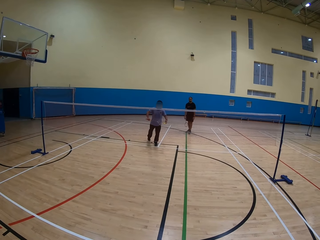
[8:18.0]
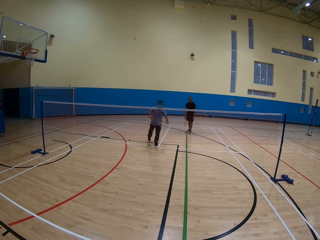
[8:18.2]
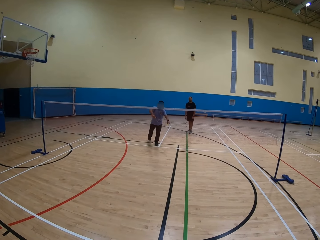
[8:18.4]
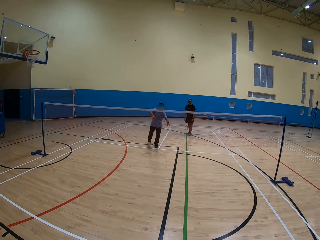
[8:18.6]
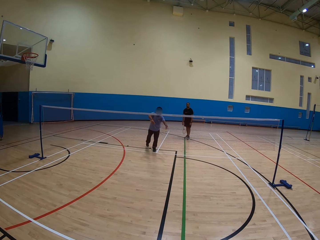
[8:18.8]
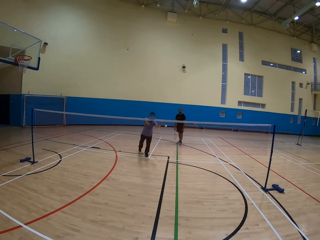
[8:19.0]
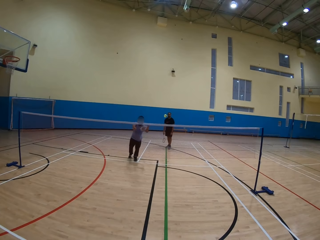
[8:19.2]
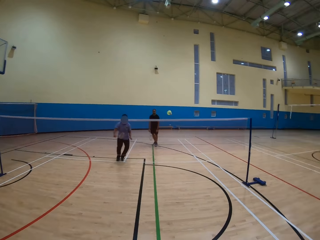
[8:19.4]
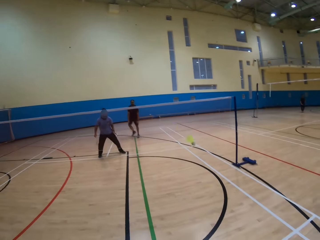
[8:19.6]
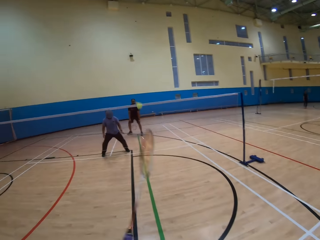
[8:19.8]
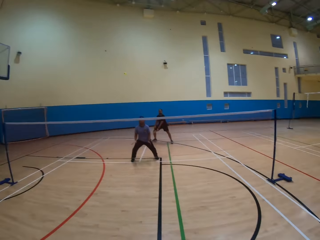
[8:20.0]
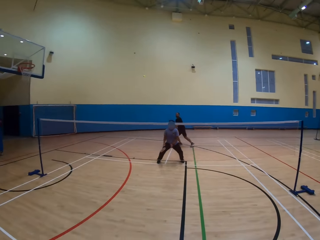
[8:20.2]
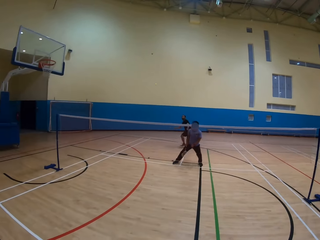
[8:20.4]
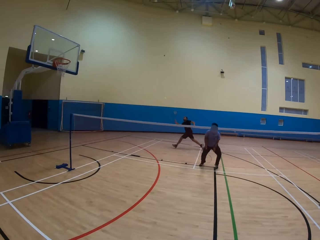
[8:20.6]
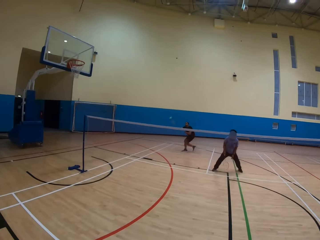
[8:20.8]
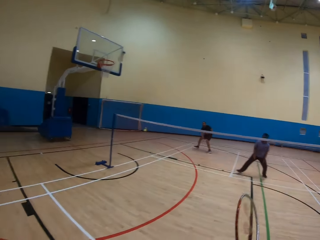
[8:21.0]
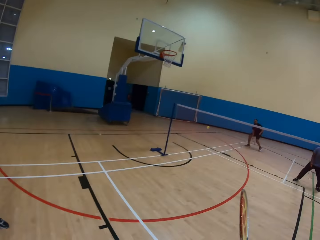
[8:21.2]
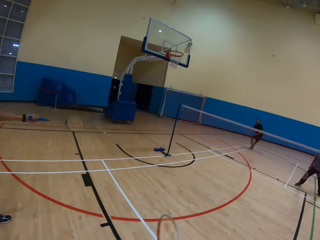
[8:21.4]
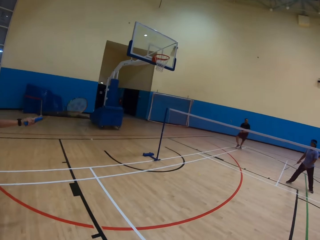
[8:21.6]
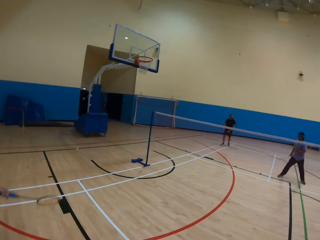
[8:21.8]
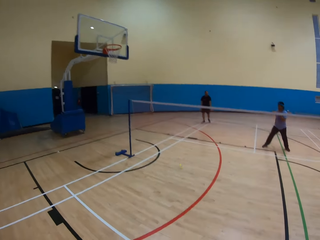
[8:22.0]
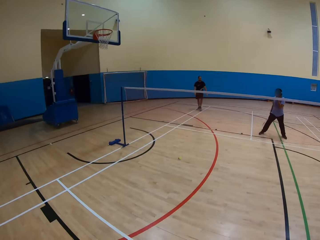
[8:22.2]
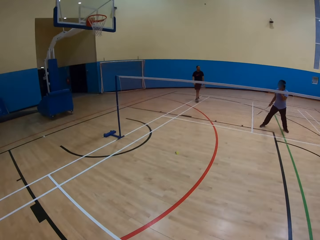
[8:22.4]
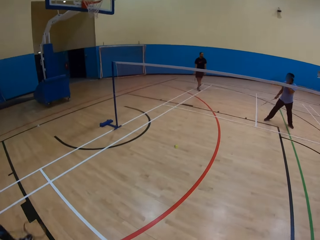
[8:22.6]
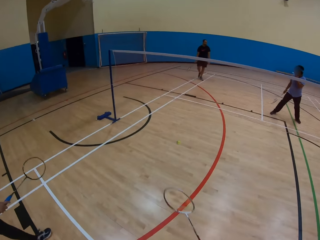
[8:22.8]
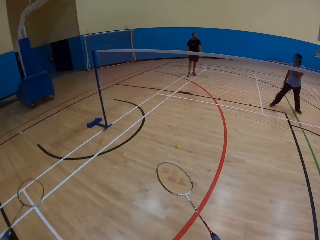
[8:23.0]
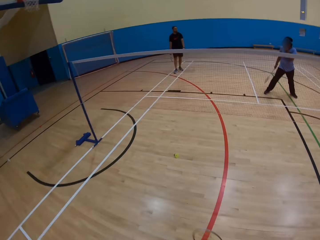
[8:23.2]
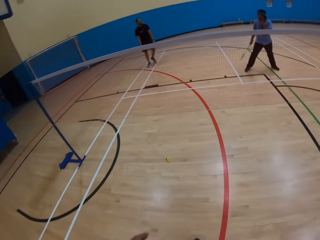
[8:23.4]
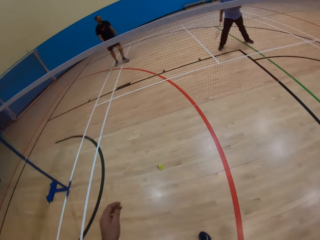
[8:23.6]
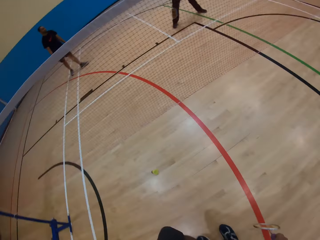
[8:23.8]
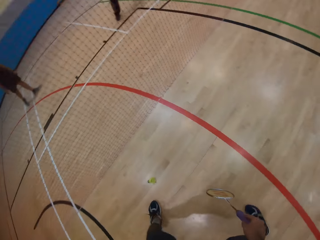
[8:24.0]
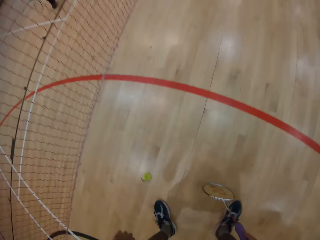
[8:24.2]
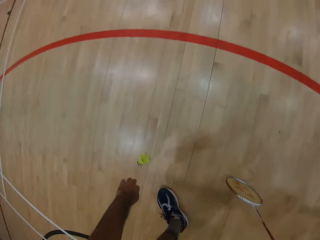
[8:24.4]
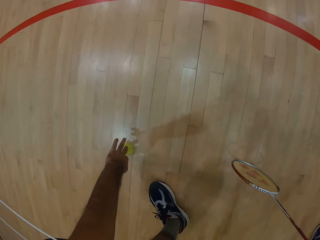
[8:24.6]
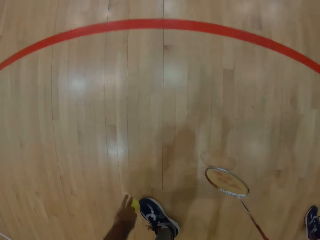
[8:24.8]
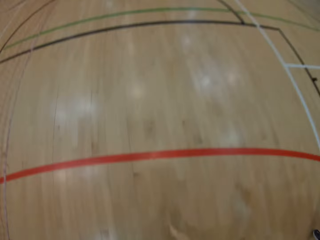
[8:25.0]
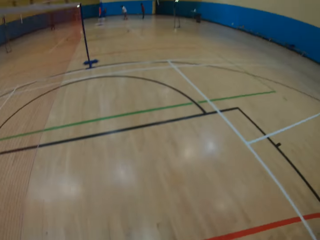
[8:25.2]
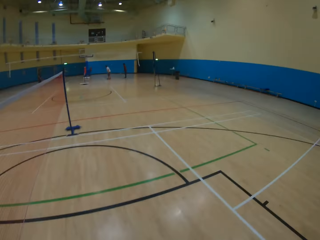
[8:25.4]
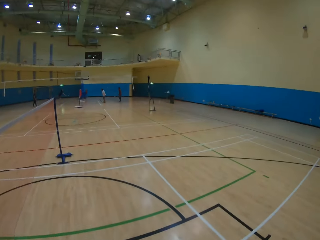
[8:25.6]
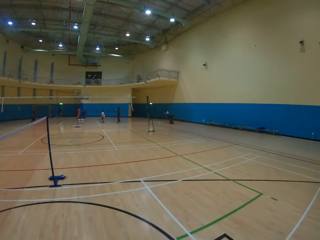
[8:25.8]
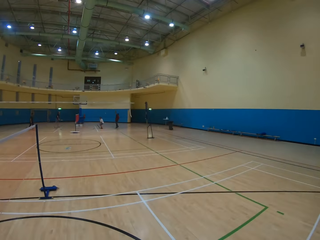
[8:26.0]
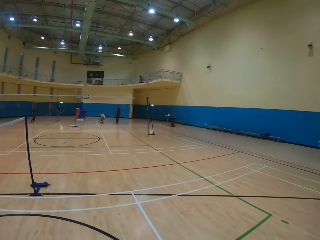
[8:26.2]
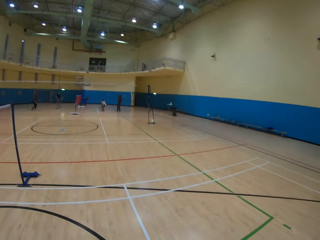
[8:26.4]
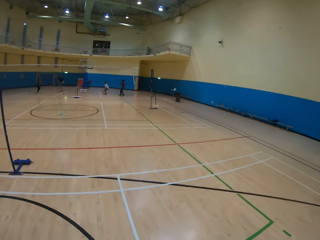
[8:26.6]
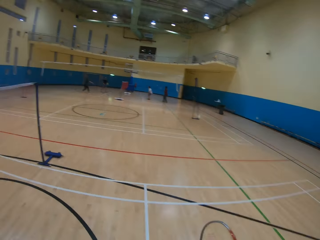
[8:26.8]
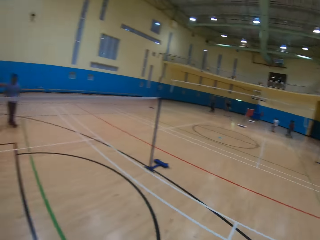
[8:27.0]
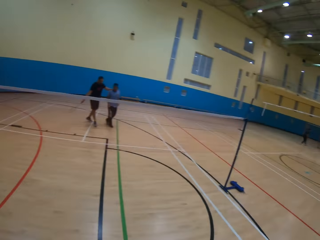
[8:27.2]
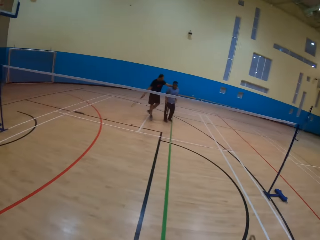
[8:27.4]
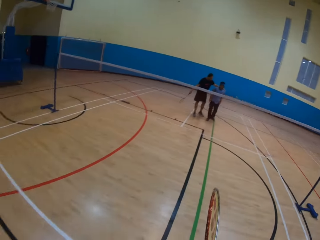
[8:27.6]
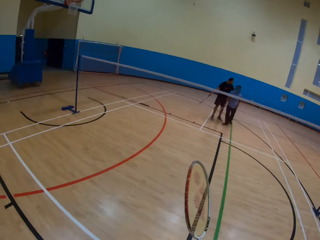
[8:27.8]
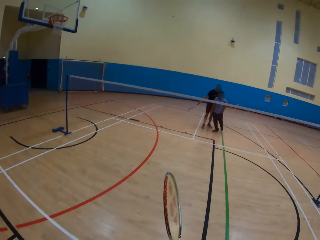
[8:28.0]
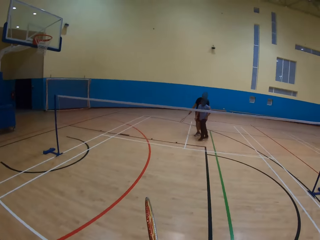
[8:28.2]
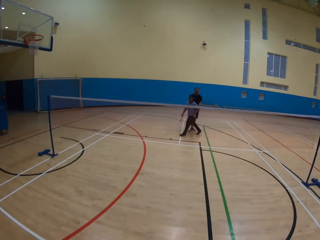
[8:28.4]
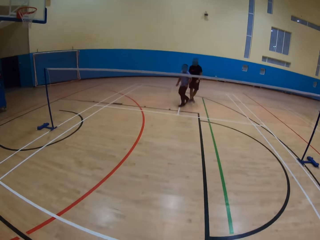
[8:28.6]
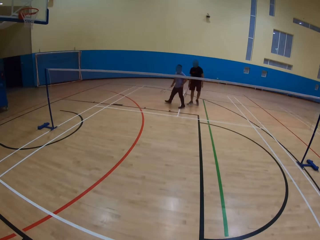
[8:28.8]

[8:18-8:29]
A man throws the ball. The camera wearer plays badminton. They pick up the shuttlecock.

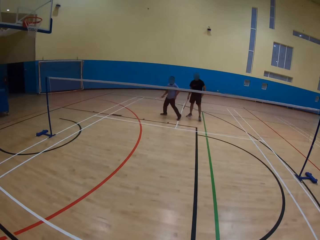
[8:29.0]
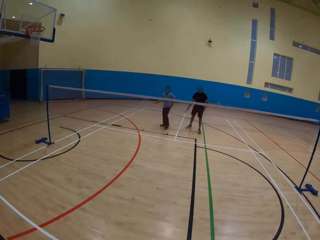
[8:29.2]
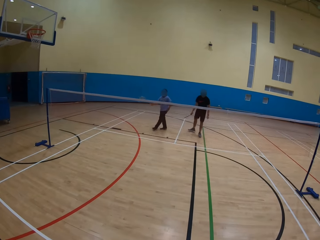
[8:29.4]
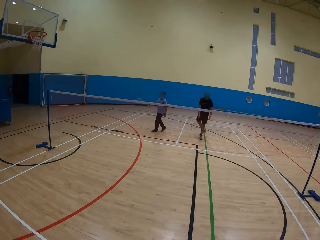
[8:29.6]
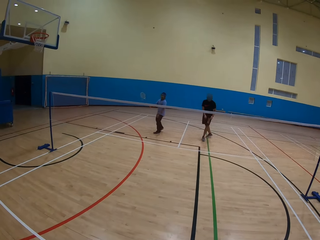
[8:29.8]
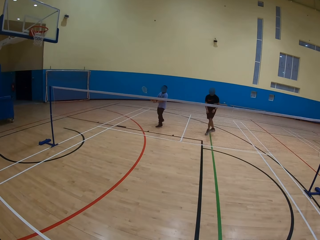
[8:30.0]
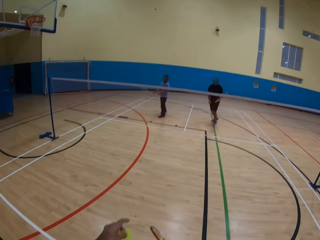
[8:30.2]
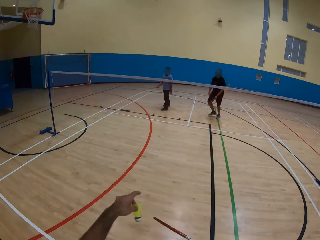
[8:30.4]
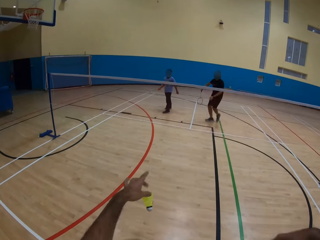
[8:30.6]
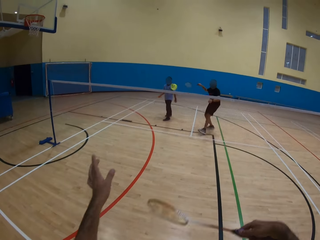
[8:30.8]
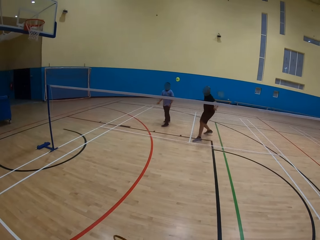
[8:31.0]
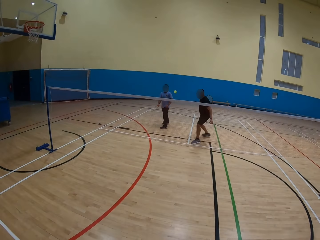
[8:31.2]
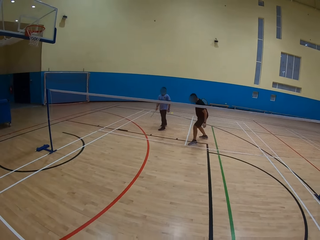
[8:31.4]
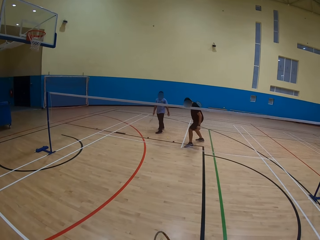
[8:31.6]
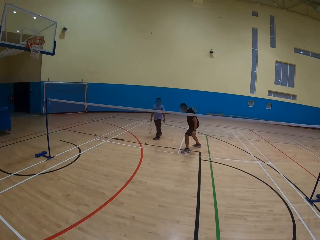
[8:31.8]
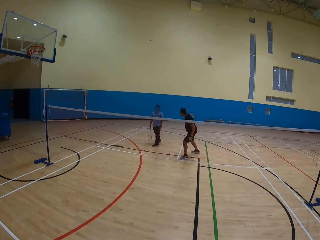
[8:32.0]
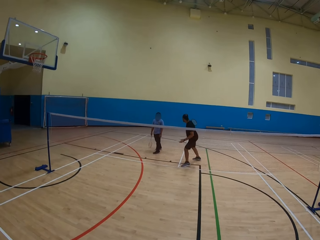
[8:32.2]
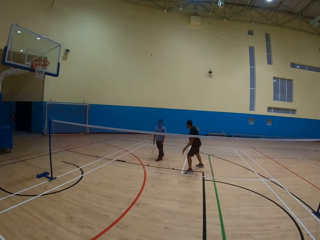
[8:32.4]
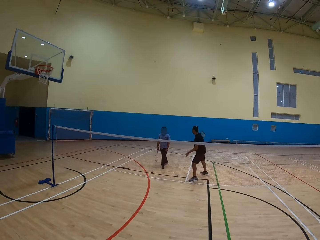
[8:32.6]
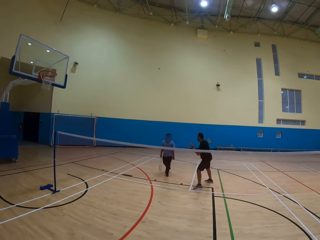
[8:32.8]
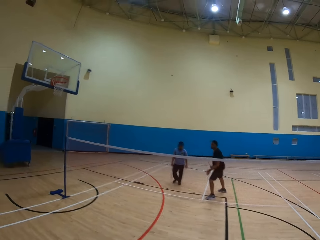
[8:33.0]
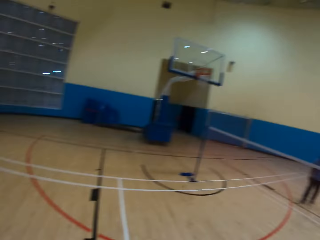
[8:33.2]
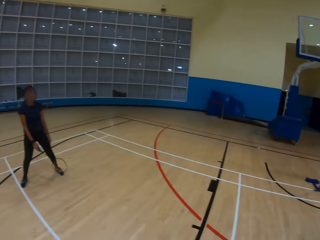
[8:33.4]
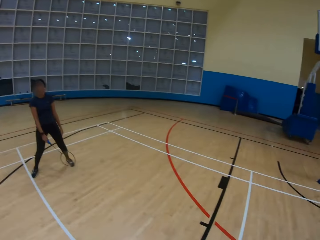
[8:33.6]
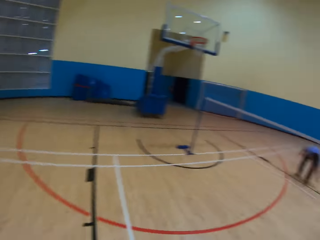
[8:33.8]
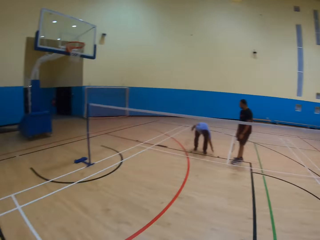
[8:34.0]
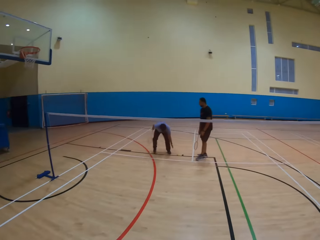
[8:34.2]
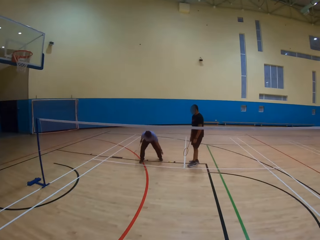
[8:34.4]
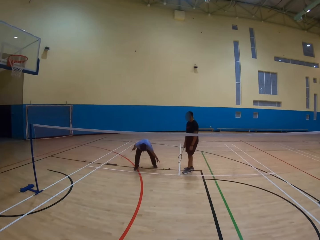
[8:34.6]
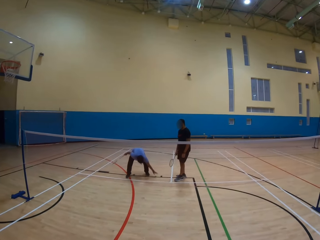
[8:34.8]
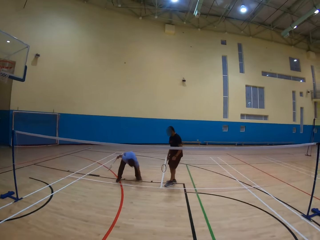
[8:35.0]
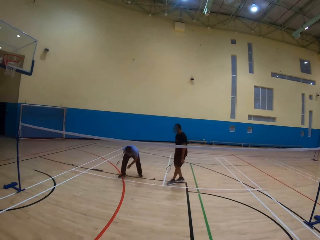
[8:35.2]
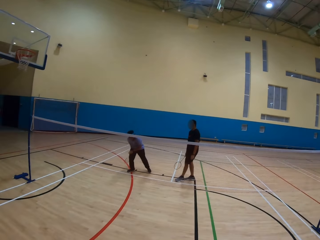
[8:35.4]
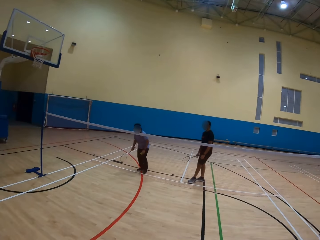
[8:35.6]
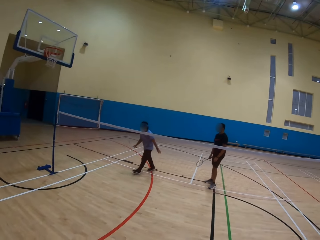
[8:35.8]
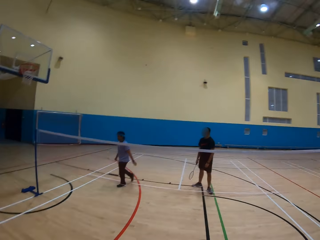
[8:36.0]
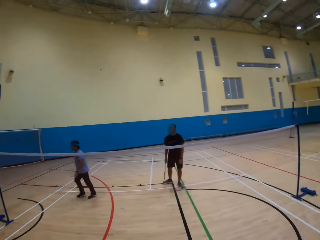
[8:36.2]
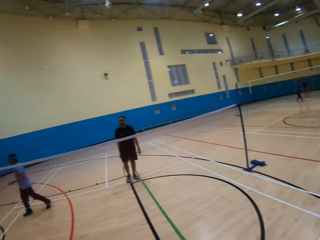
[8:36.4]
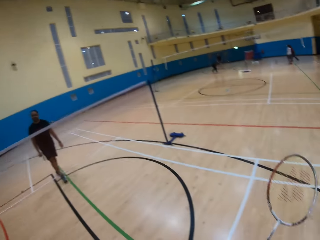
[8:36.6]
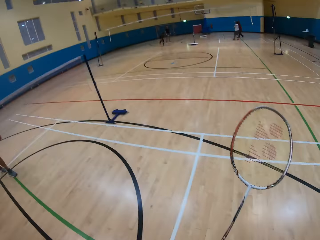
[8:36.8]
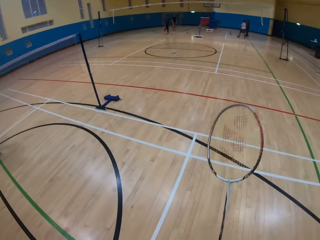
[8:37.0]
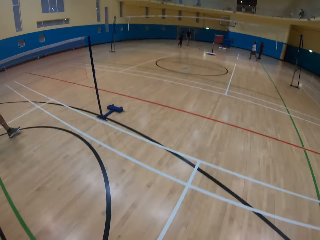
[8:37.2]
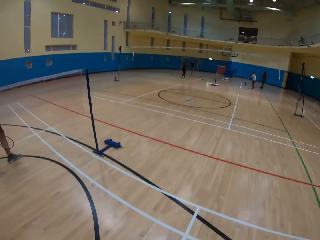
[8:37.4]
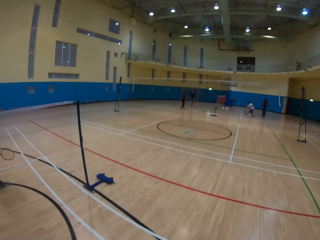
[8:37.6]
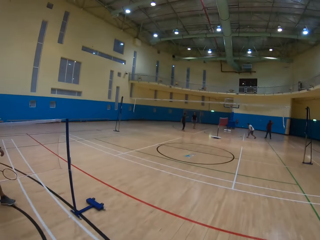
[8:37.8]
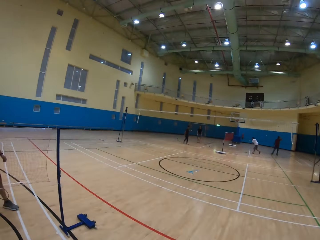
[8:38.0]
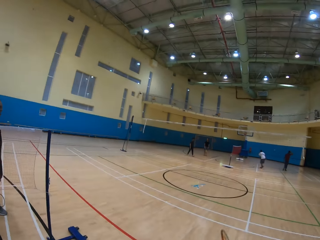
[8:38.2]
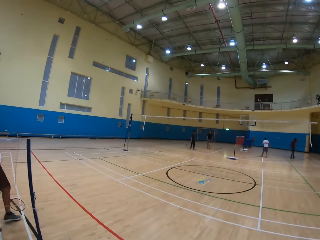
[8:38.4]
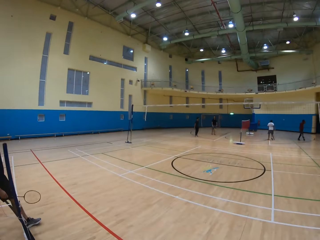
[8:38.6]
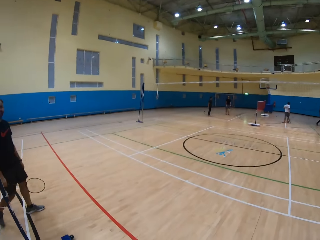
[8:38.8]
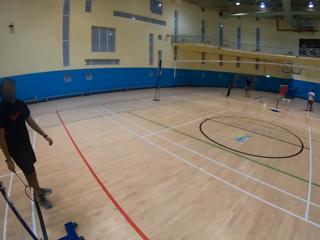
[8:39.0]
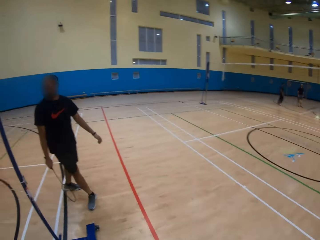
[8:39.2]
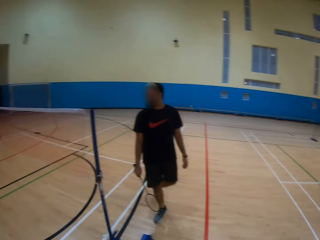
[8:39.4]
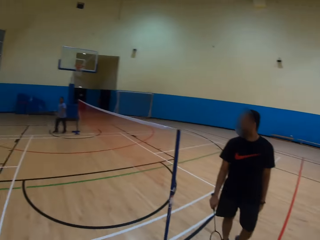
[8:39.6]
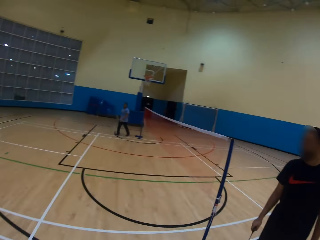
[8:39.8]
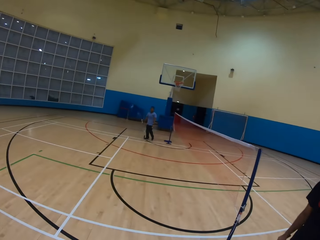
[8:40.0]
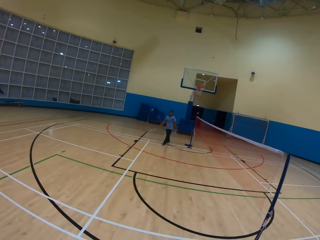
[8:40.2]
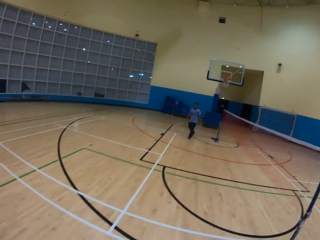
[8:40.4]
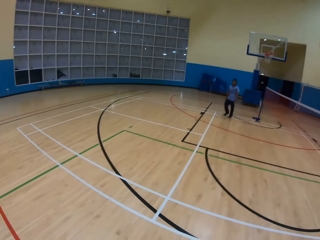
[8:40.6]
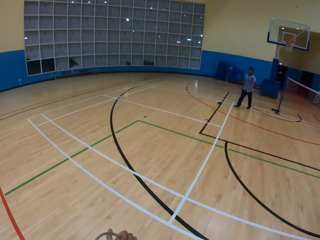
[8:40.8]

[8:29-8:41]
The camera wearer throws the ball. They play badminton. They look around. A man collects the ball and walks in the pitch. The camera wearer walks around. Another man walks in the pitch.
